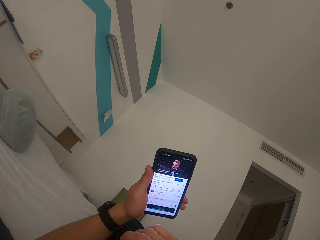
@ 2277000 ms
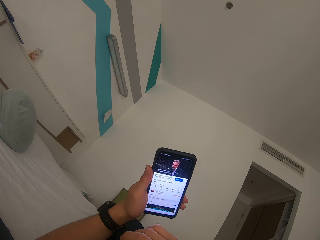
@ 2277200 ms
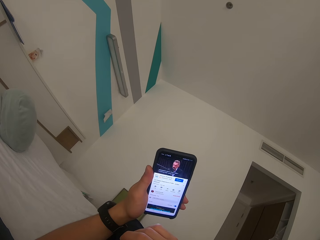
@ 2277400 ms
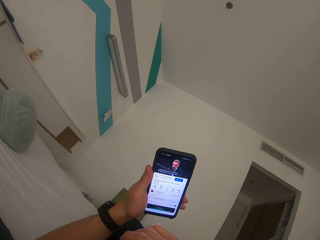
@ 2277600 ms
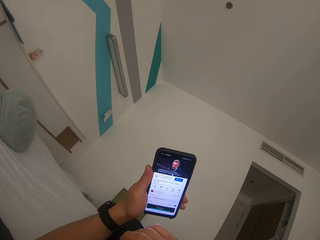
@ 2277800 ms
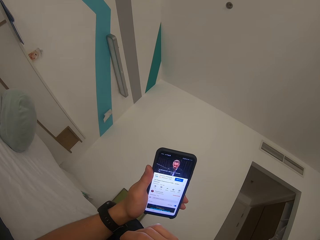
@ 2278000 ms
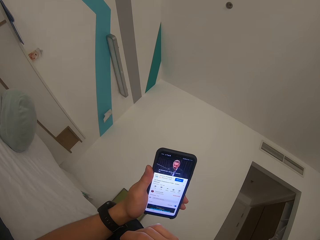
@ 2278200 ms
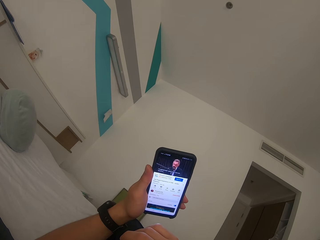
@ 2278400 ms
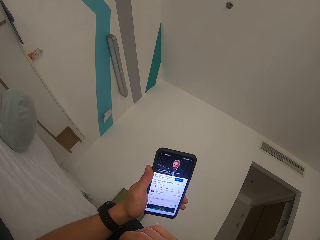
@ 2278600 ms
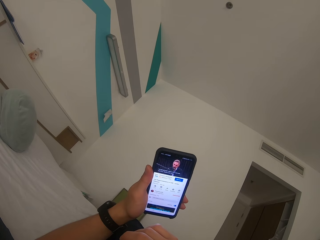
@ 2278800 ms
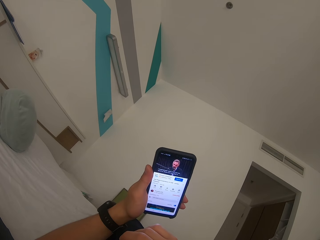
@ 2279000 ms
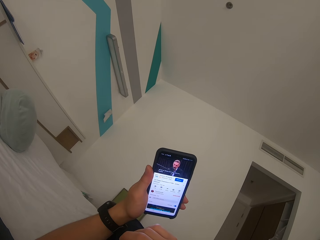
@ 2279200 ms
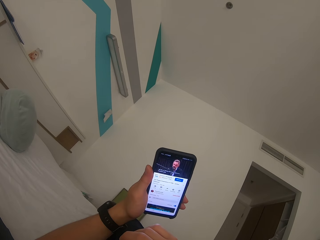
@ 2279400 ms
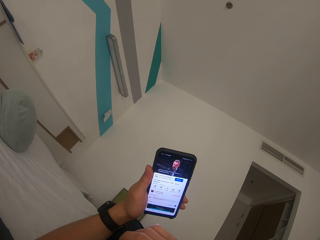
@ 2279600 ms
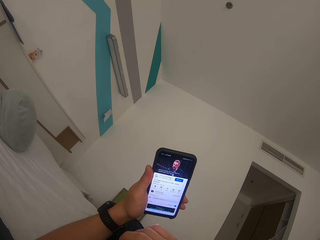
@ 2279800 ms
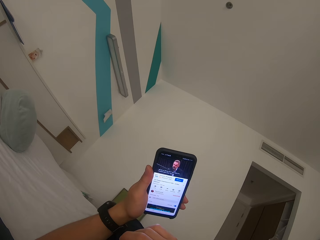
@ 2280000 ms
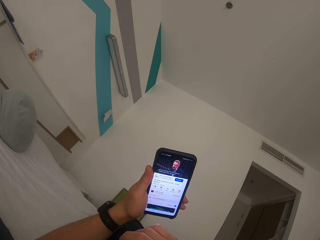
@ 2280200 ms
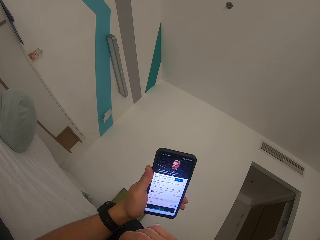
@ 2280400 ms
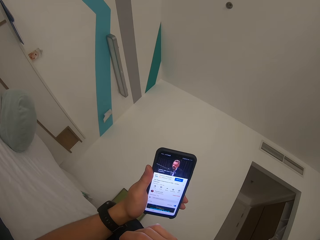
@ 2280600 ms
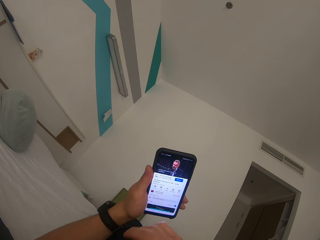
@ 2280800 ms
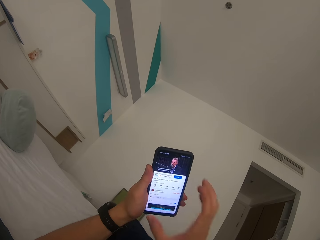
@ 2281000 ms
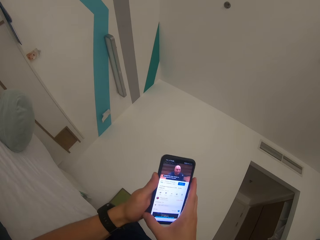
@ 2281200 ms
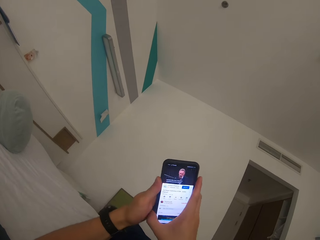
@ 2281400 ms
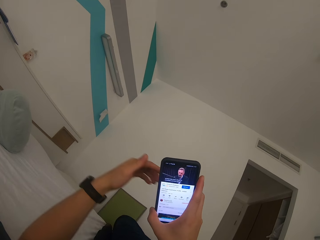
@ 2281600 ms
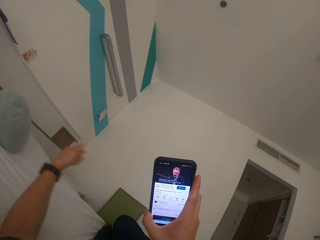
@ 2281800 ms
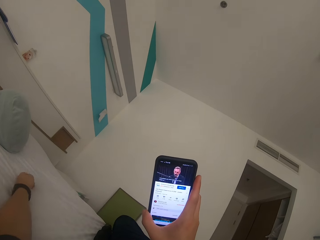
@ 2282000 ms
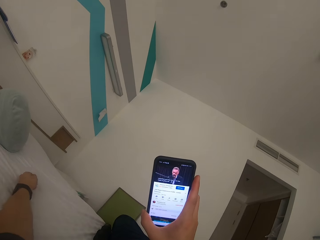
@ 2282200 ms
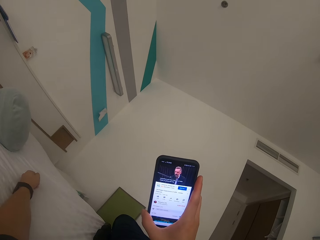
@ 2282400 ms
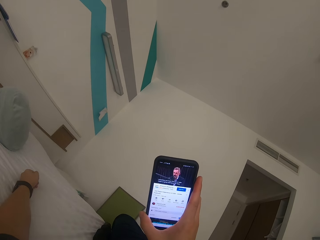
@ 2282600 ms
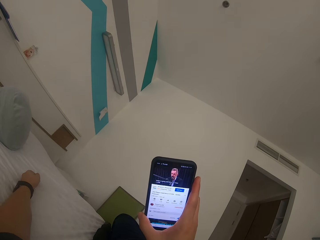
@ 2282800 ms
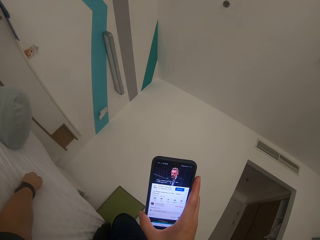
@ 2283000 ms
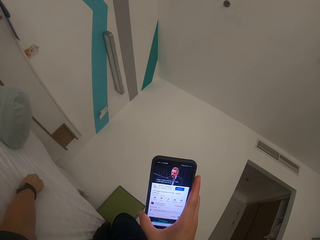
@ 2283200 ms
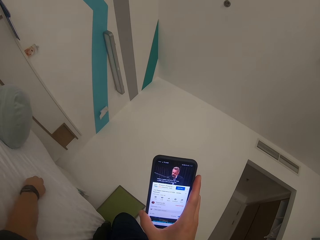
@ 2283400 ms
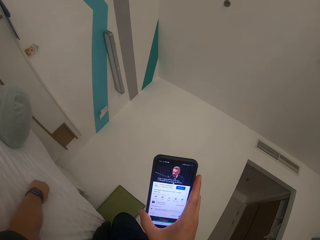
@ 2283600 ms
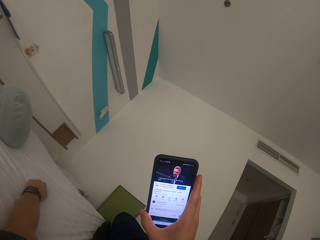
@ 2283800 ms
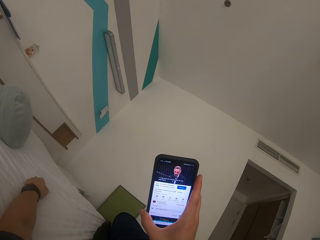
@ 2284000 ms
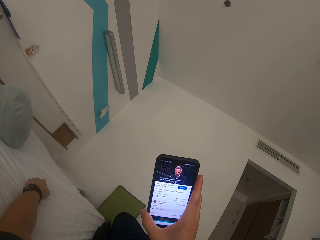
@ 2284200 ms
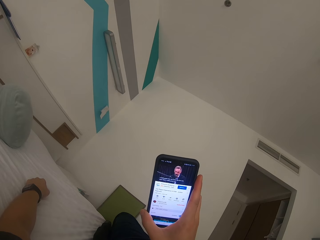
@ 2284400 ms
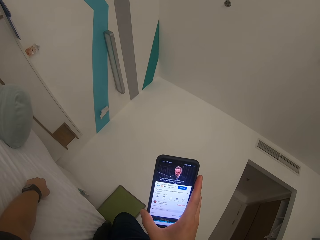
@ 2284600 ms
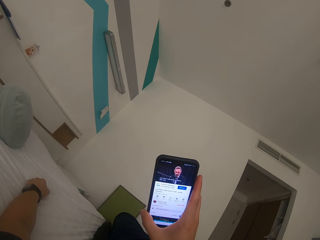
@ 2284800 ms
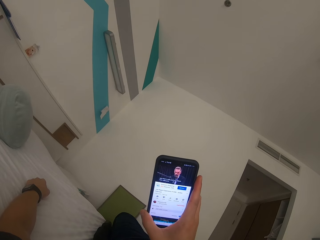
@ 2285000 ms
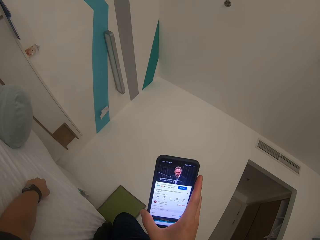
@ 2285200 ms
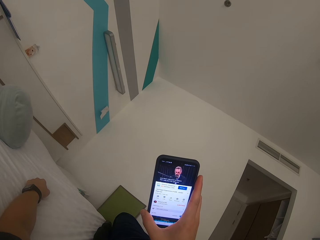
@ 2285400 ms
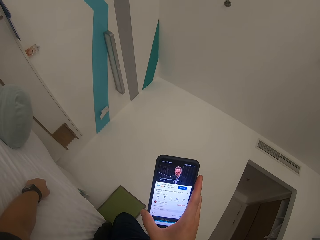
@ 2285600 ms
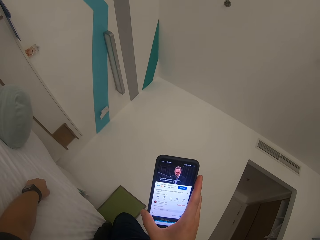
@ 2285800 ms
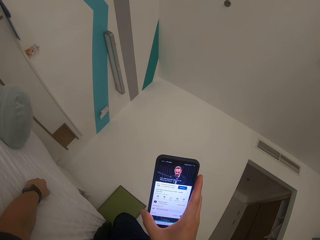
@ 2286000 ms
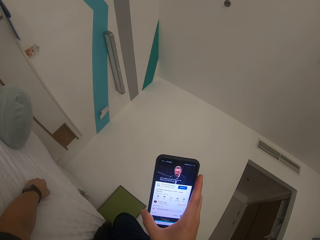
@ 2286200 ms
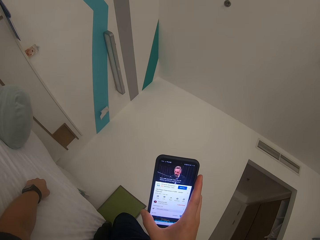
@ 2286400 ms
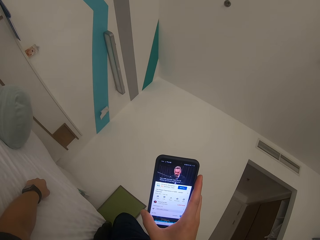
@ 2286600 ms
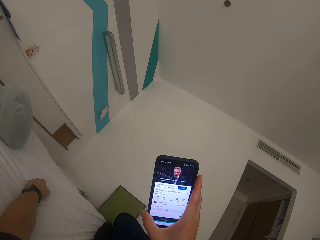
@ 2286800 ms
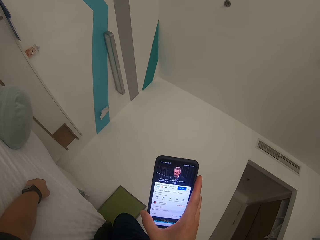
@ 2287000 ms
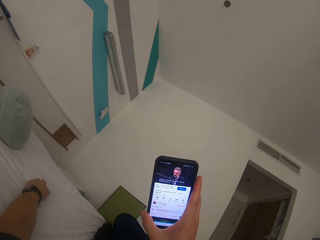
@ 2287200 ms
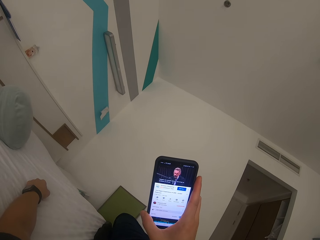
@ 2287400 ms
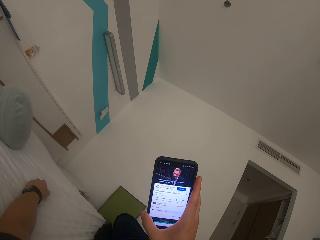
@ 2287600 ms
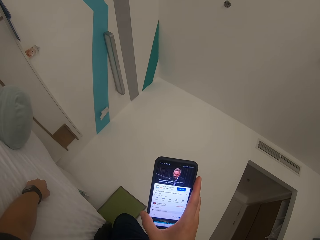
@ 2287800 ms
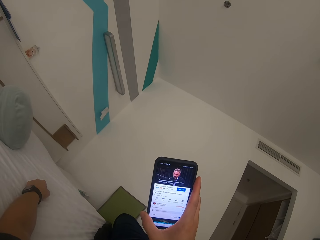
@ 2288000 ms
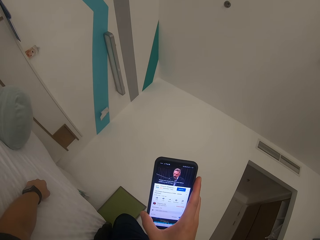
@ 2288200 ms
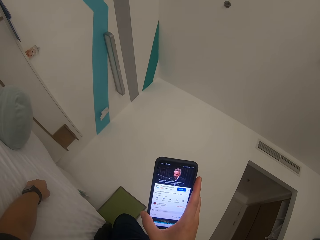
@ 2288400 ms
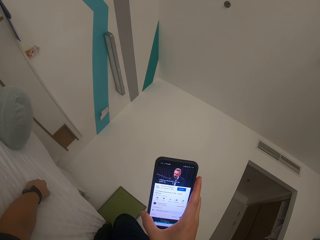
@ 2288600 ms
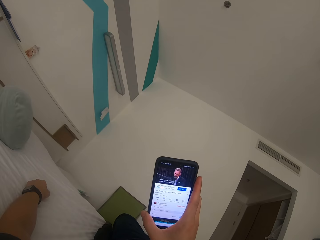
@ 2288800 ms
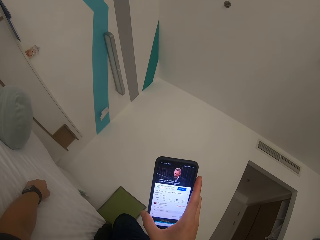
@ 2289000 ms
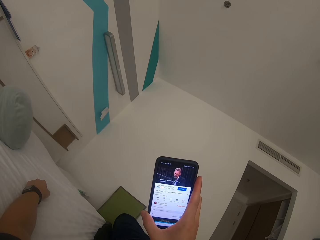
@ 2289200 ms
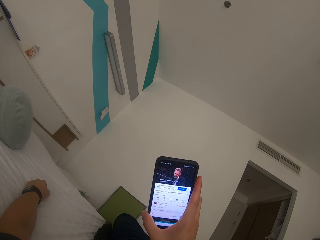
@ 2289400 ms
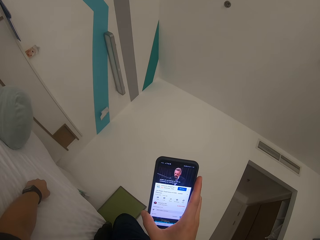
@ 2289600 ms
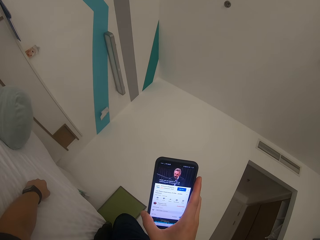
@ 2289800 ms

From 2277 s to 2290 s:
The camera wearer holds the mobile phone with the right hand. They place the left hand on the bed. They watch video on the mobile phone.

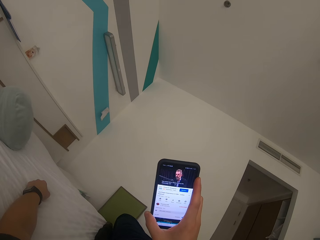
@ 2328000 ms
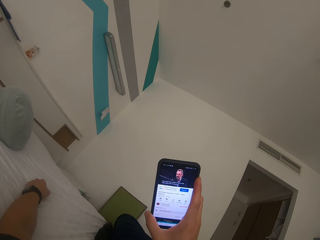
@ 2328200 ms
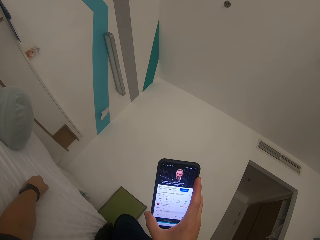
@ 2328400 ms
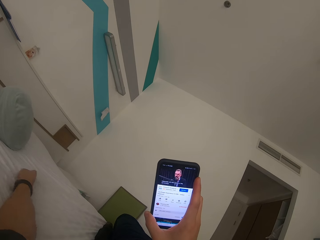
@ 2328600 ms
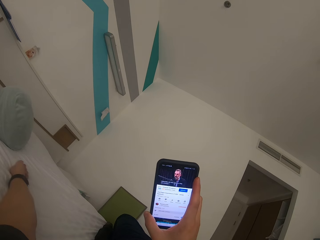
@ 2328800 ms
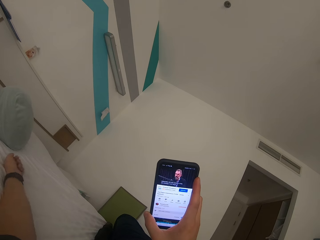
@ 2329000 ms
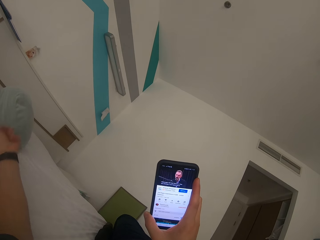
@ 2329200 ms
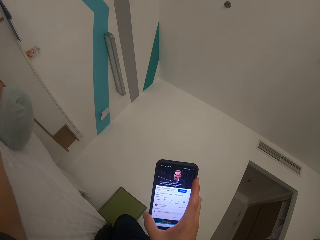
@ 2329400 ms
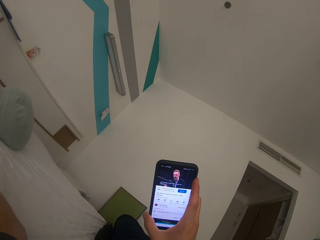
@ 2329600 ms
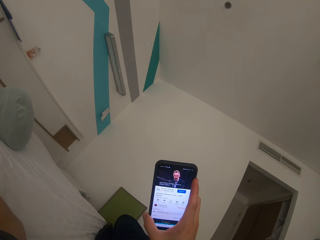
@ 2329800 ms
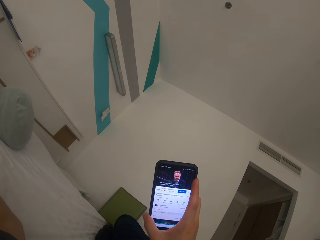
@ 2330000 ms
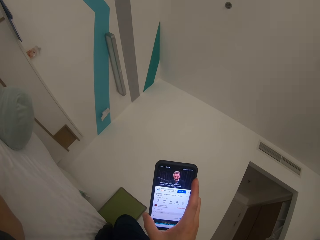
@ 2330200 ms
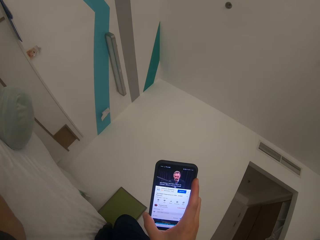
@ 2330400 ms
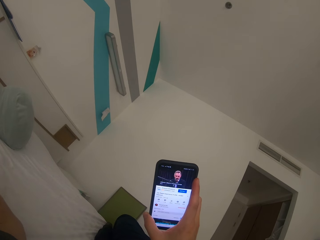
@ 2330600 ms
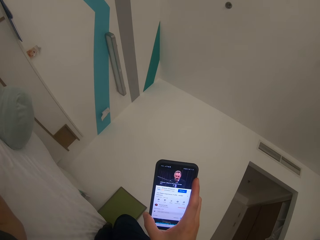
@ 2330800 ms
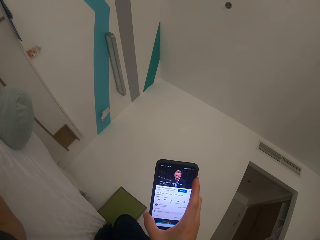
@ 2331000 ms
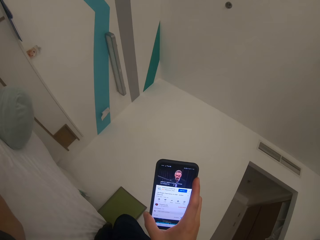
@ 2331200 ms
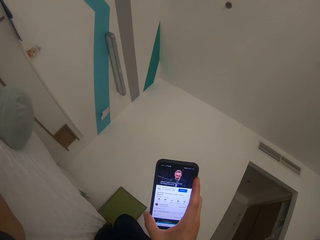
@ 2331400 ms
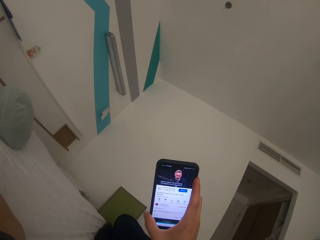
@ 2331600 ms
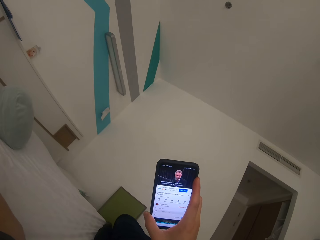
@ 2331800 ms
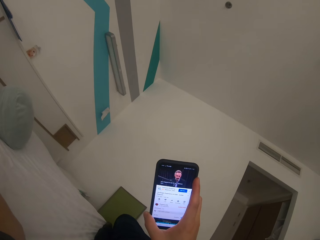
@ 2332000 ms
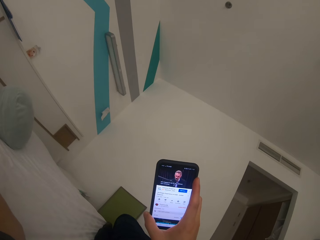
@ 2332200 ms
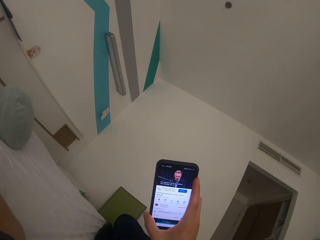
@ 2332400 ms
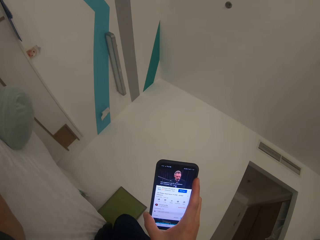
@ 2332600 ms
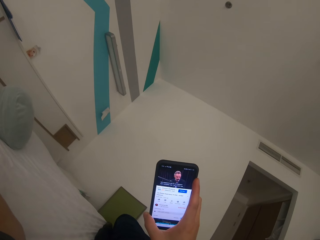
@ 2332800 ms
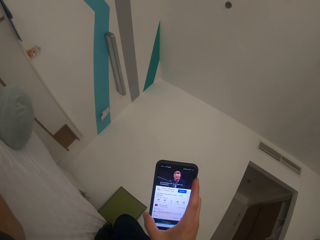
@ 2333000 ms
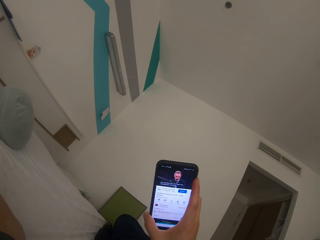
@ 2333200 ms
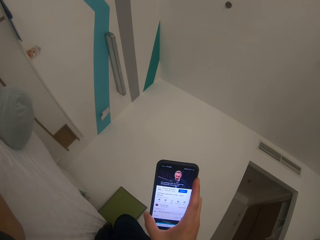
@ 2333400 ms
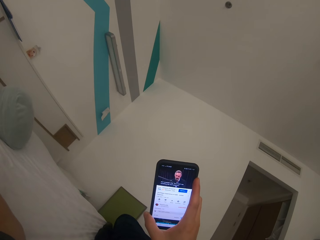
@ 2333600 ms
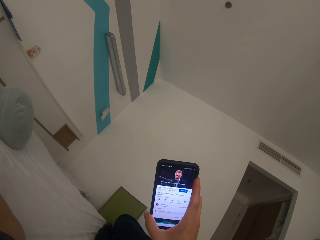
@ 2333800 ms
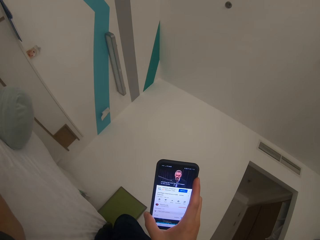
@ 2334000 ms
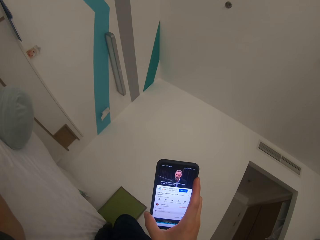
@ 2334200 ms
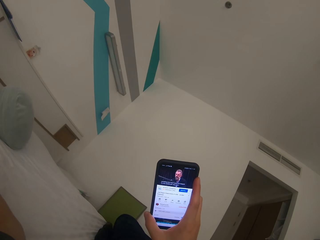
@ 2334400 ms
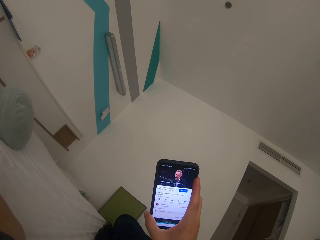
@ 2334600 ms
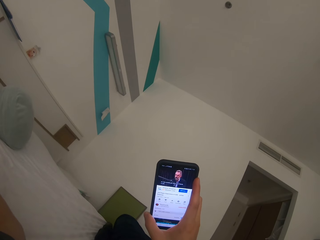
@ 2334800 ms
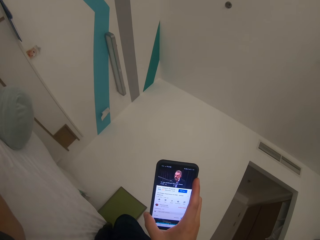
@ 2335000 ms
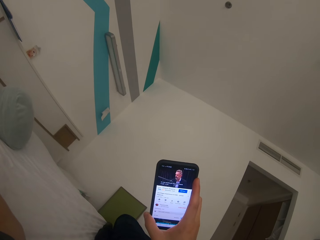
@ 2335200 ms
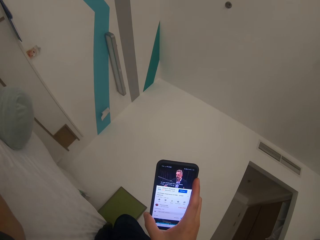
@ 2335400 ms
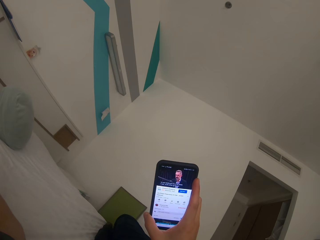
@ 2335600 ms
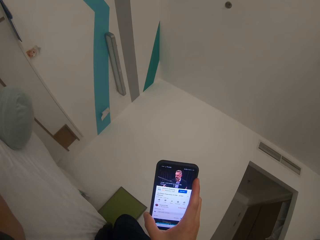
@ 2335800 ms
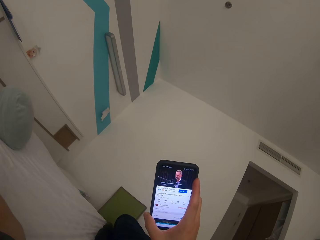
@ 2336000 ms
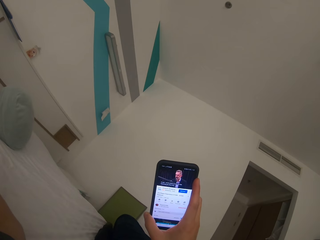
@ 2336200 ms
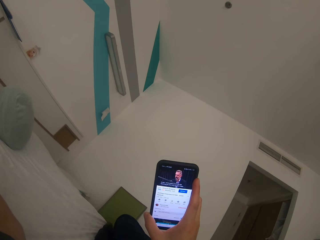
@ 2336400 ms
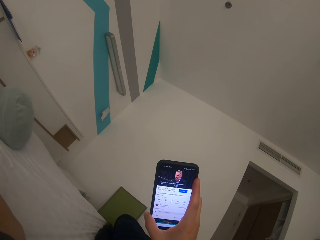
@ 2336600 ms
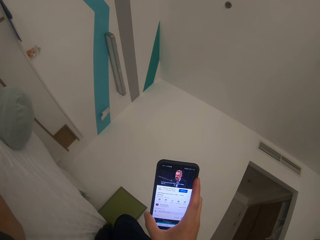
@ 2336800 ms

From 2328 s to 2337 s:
The camera wearer raises the left hand towards something. They watch video on the mobile phone.
